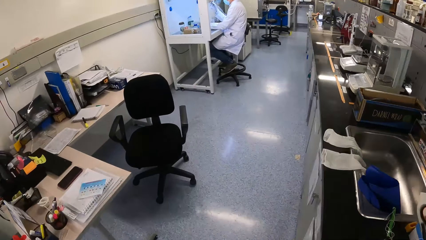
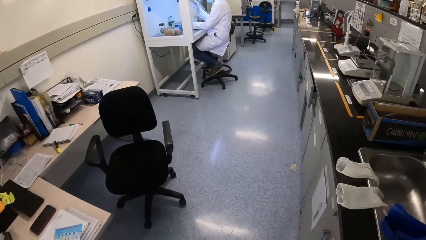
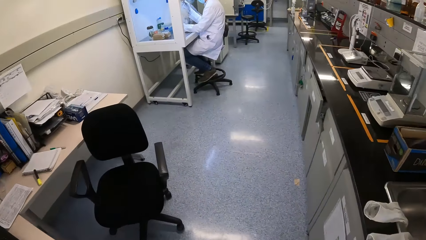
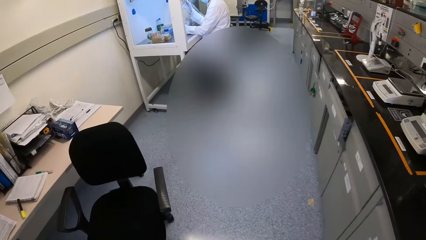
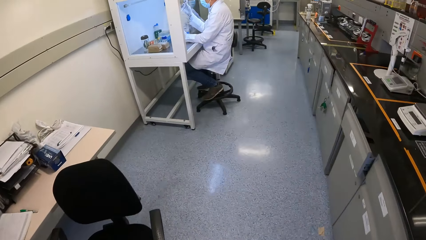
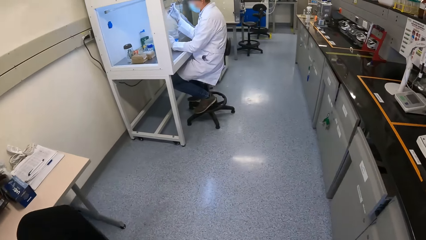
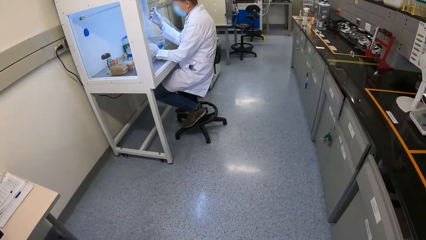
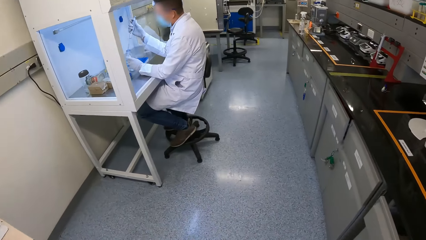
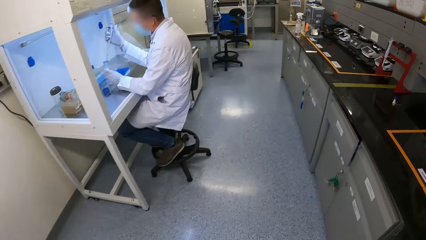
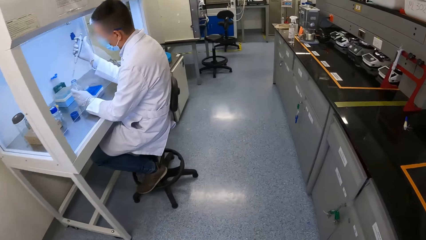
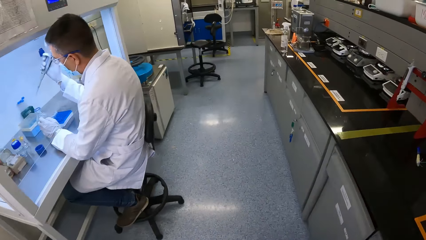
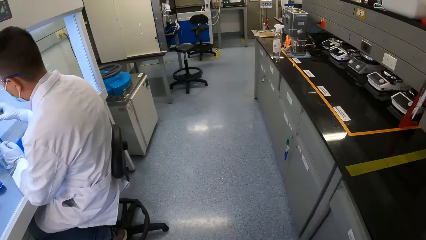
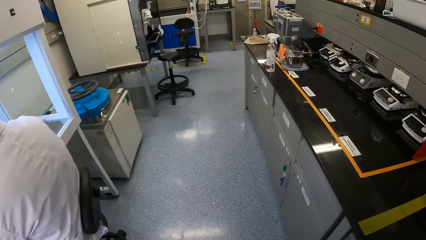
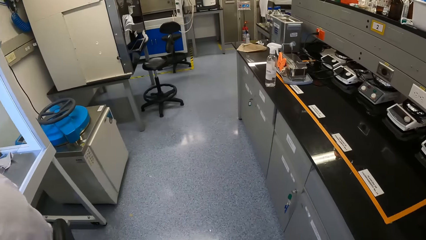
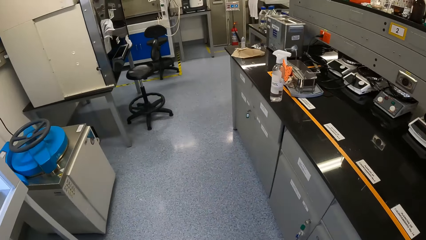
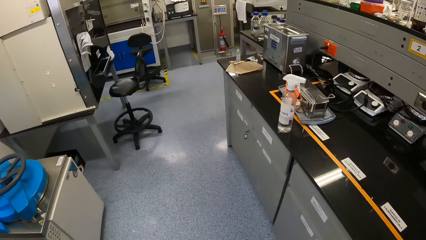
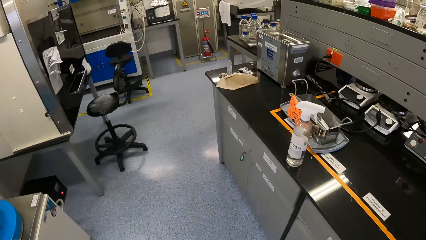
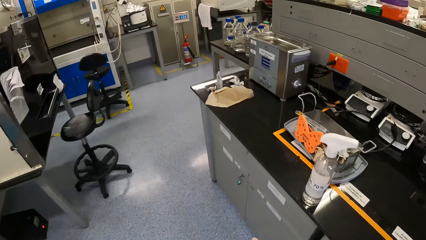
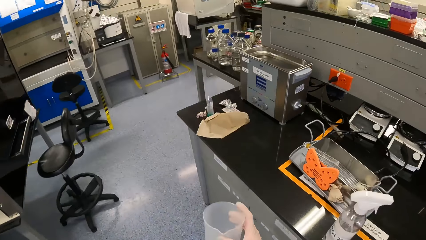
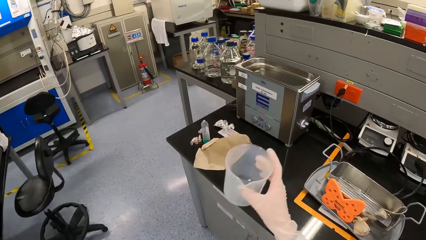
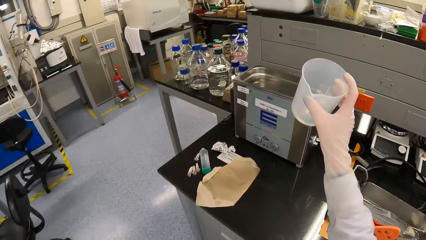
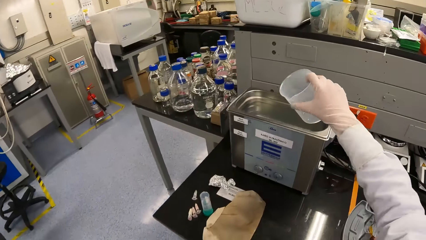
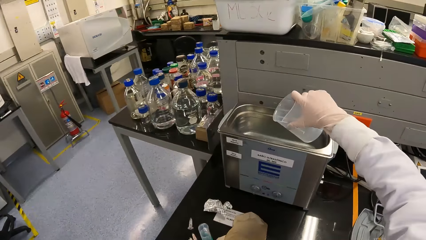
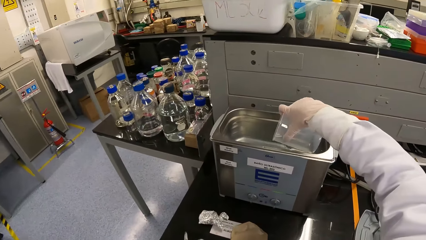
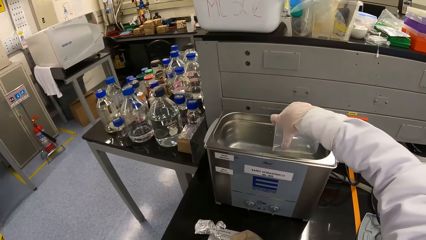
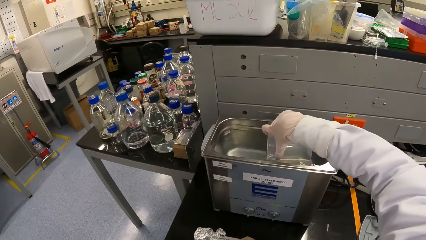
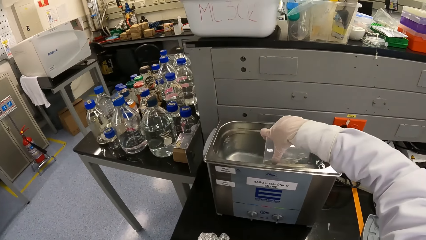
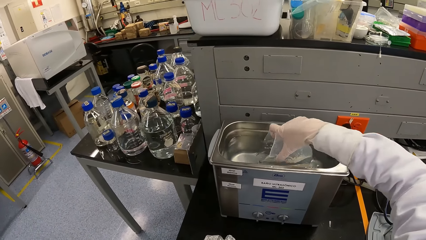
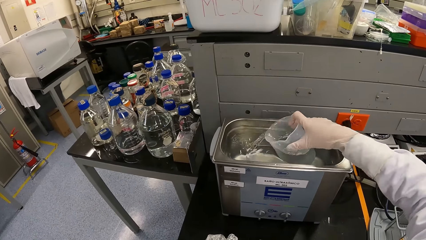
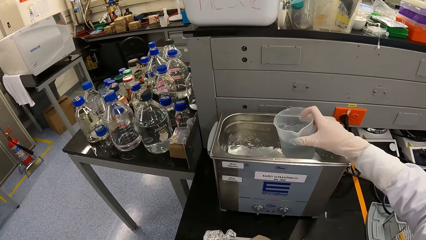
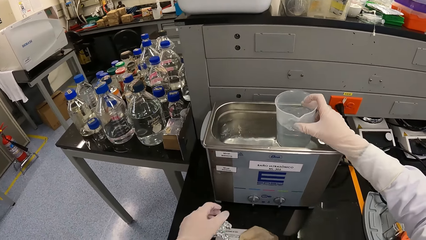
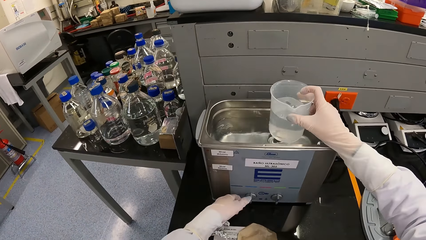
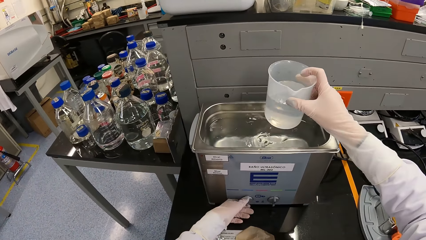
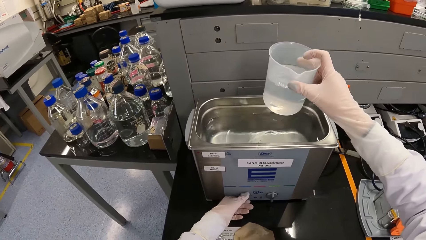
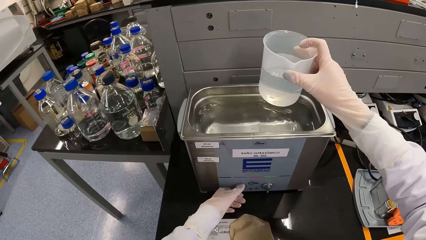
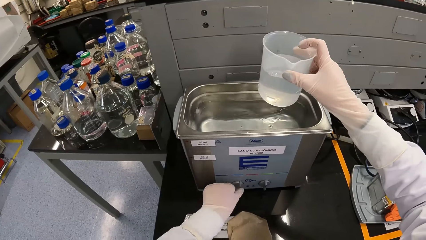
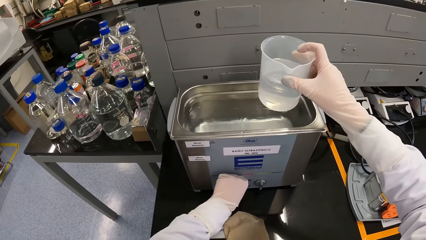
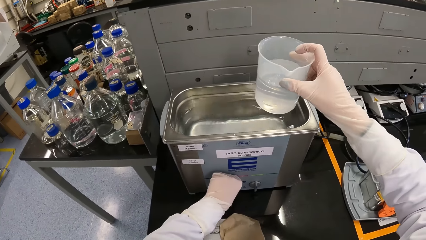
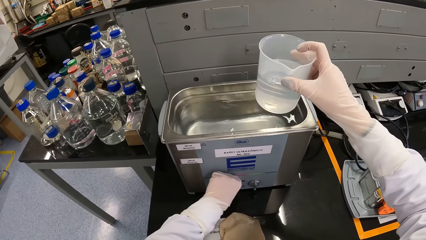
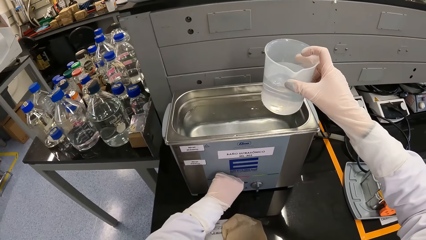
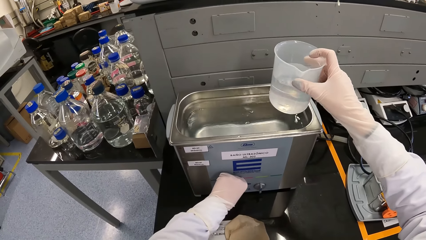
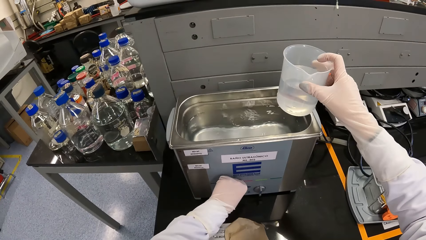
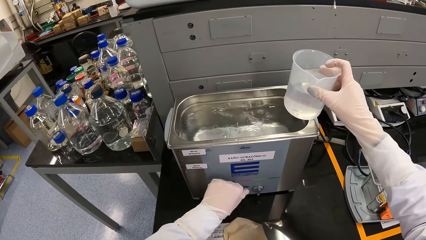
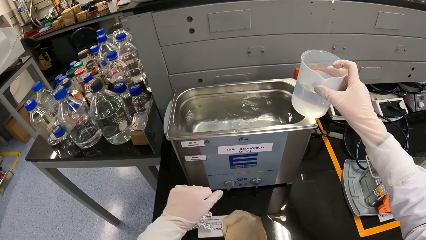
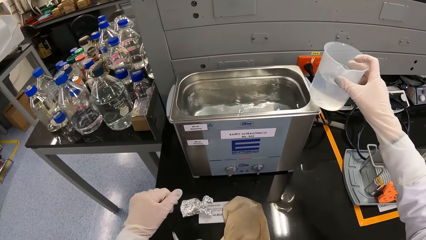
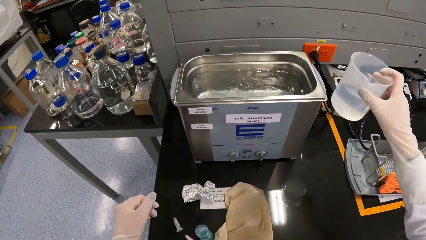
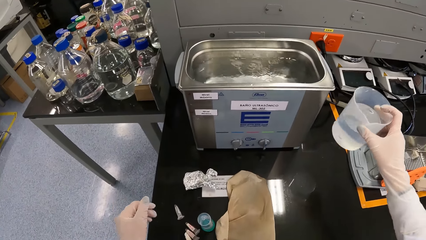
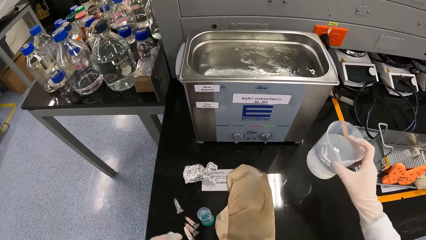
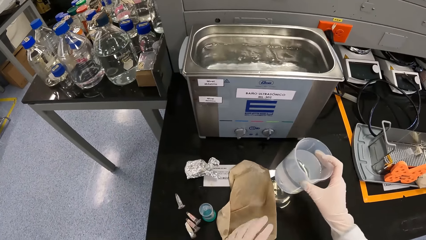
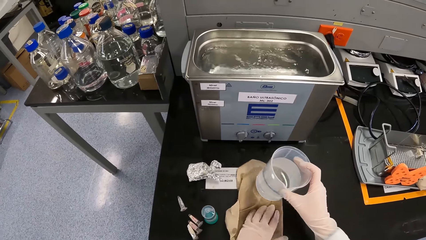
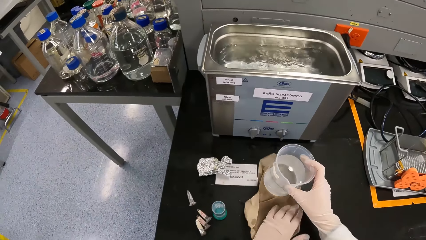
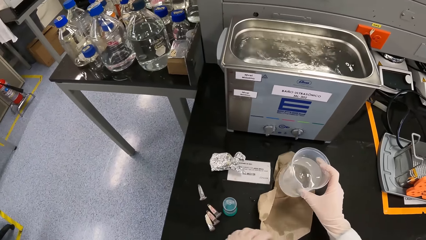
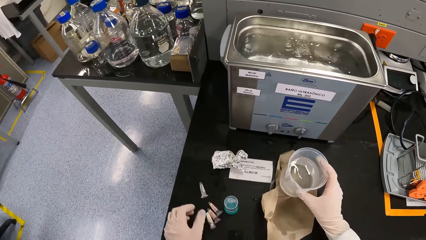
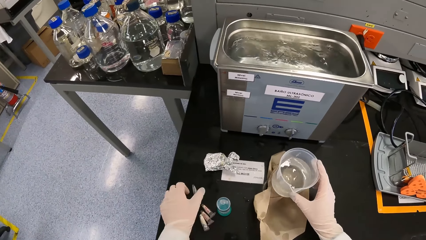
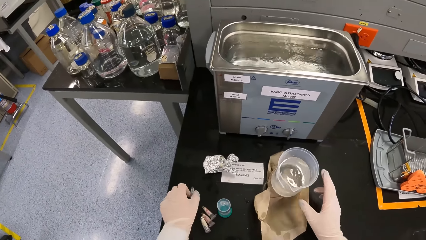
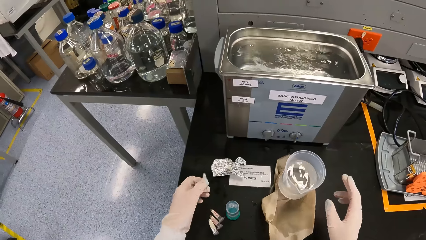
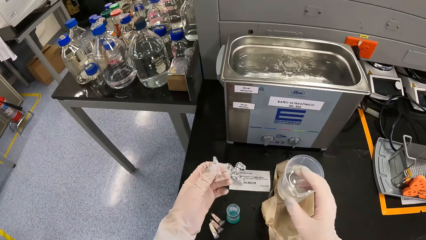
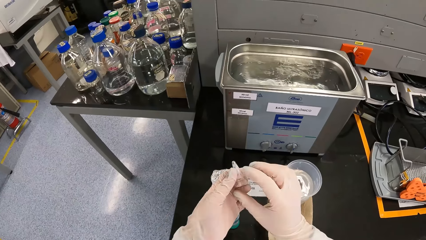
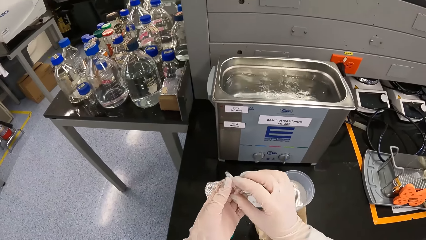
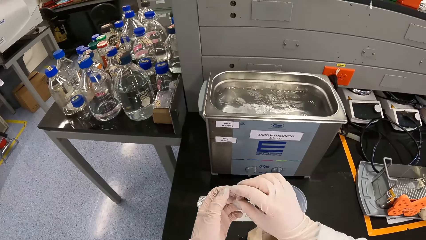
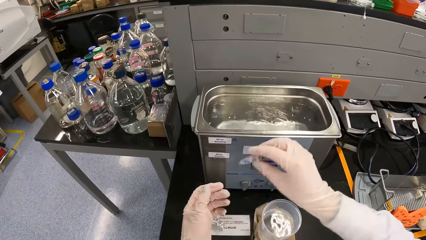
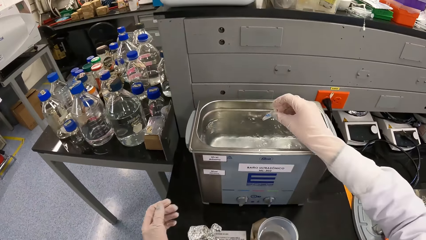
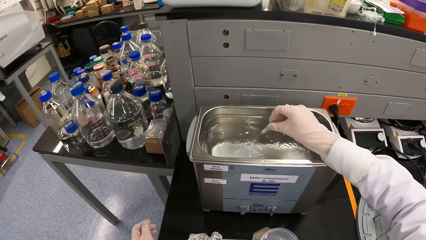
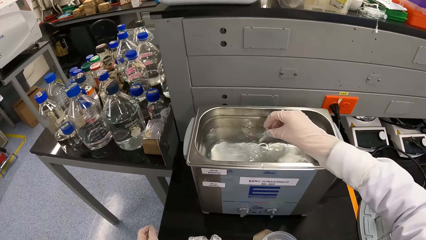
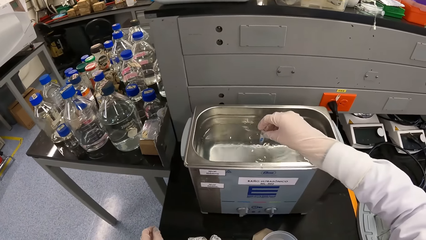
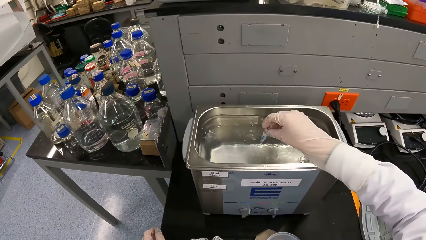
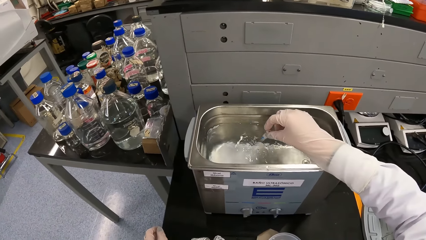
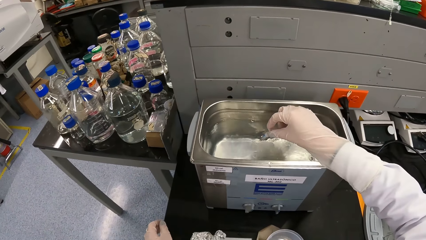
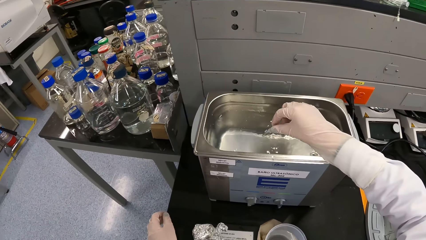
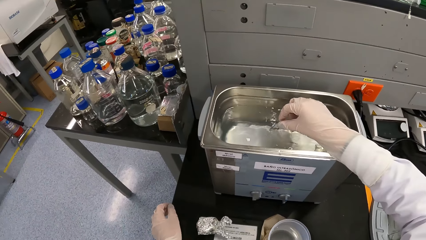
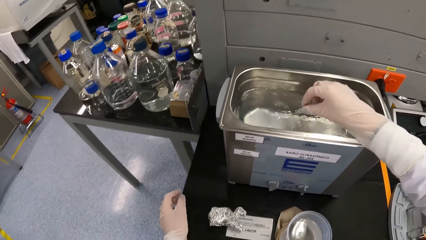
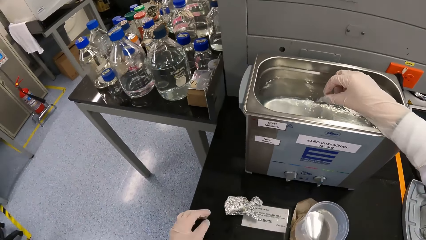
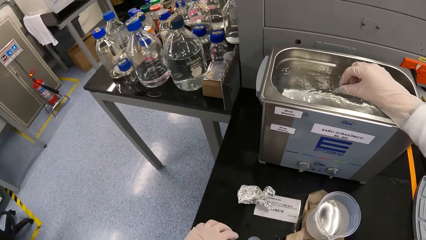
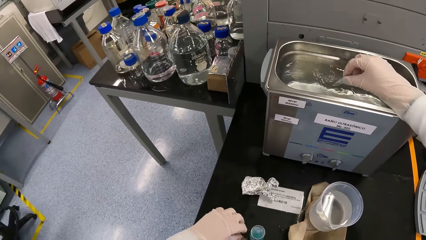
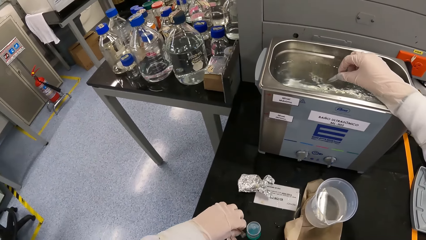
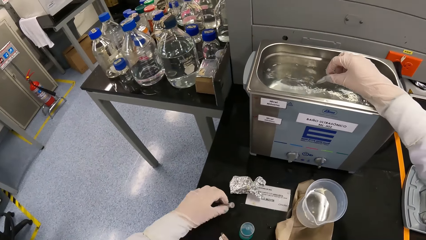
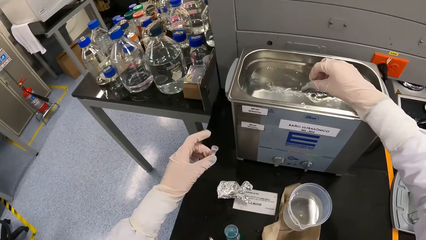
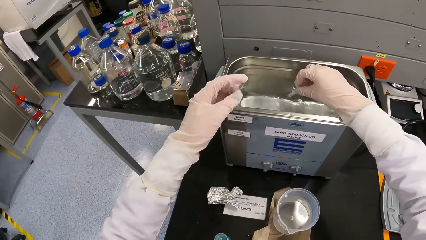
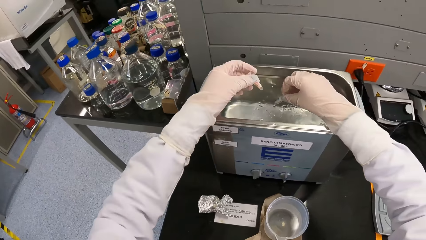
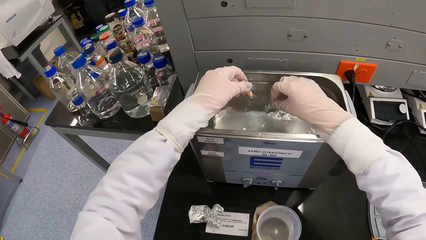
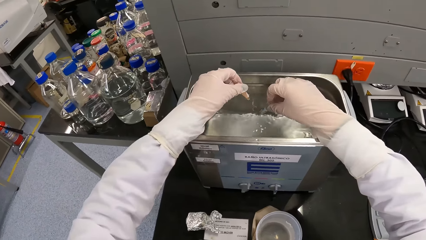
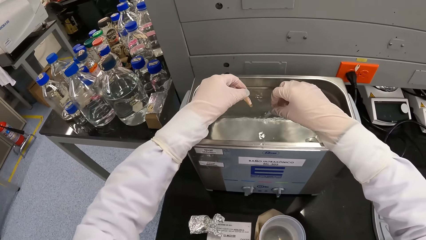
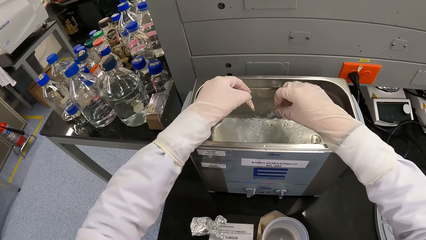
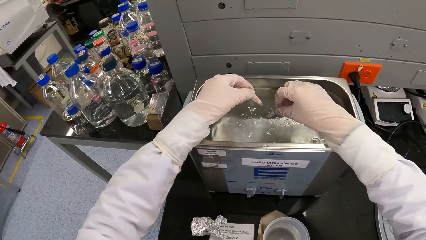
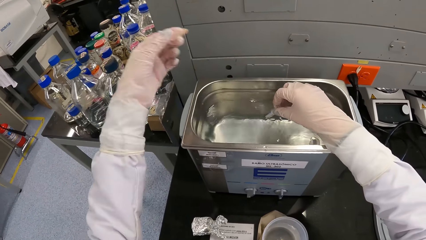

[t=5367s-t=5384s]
The camera wearer fetches the water with a beaker or plastic container. She places the plastic container into the ultrasonic bath machine or sample warmer with her right hand. She operates the ultrasonic bath machine with her left hand. She adjusts a napkin on the table with her left hand. She drops the plastic container on the table with her right hand. She picks up the vial or sample tube on the table with her left hand. She passes the vial to her right hand with her left hand. She places the vial into the ultrasonic bath machine with her right hand. She picks up the vial on the table with her left hand. She dips the sample tube in the sample warmer.
